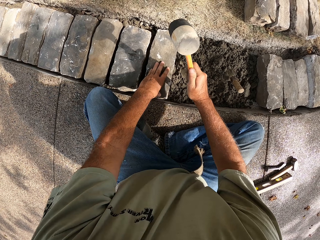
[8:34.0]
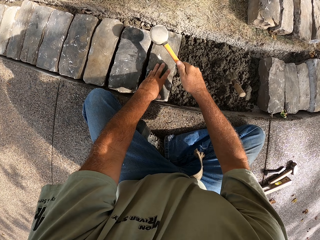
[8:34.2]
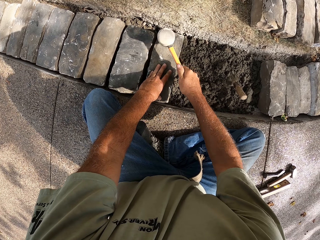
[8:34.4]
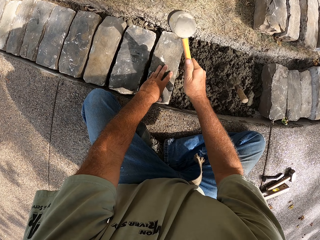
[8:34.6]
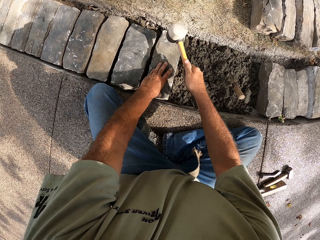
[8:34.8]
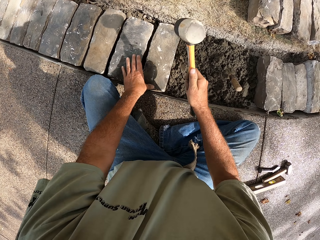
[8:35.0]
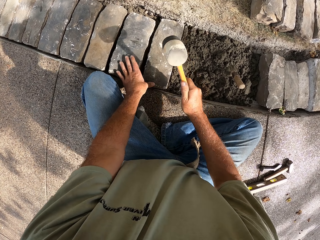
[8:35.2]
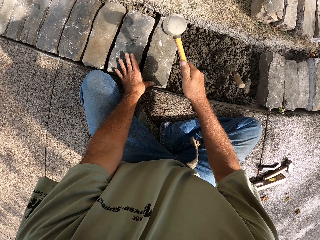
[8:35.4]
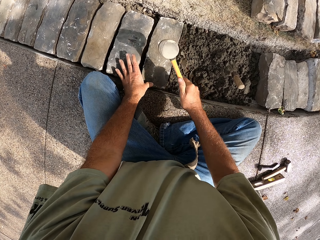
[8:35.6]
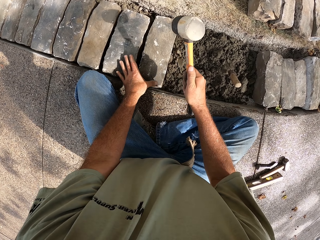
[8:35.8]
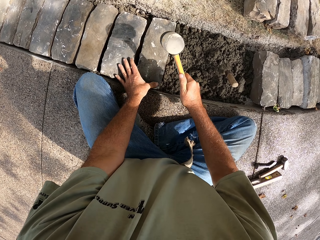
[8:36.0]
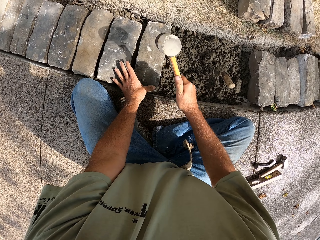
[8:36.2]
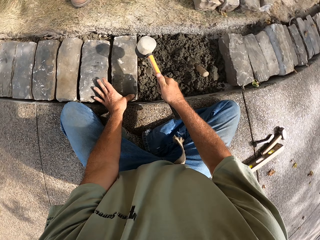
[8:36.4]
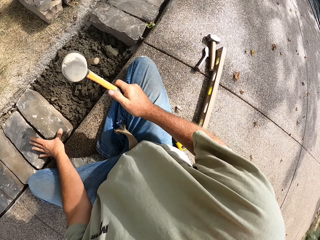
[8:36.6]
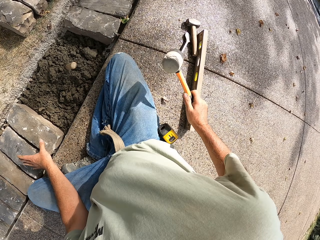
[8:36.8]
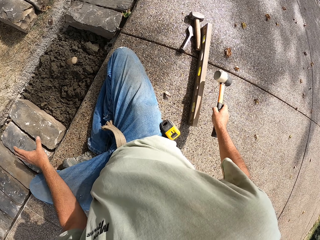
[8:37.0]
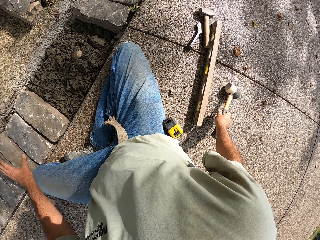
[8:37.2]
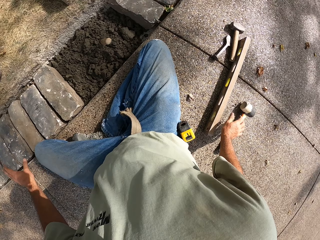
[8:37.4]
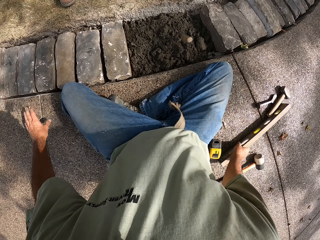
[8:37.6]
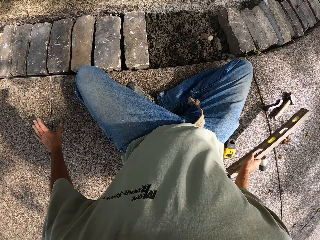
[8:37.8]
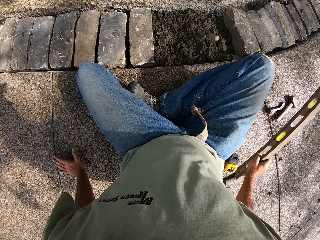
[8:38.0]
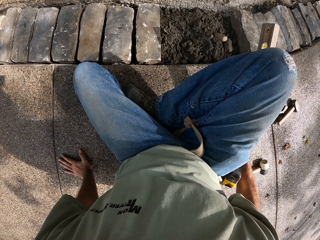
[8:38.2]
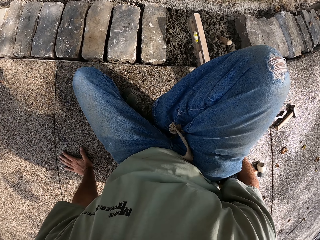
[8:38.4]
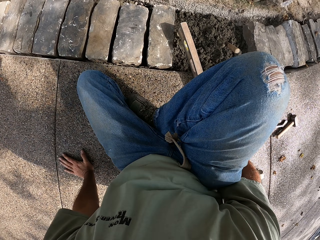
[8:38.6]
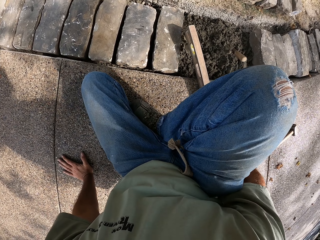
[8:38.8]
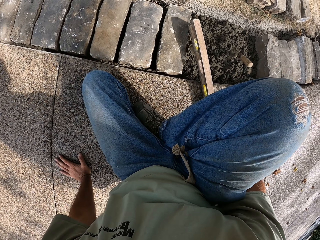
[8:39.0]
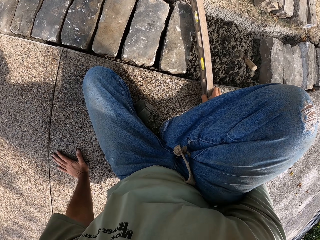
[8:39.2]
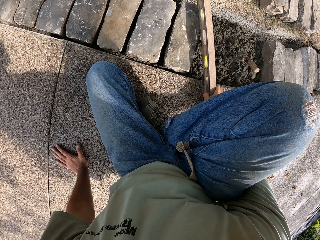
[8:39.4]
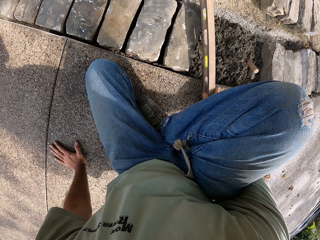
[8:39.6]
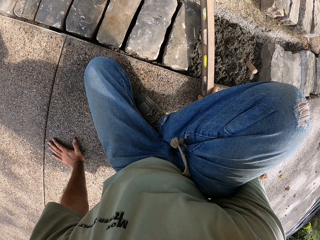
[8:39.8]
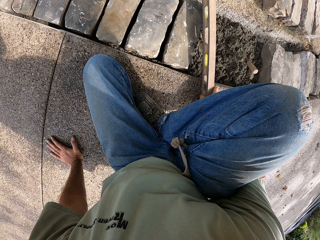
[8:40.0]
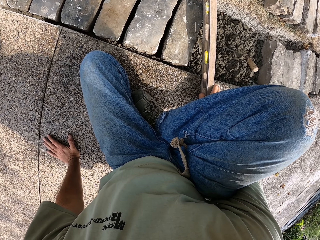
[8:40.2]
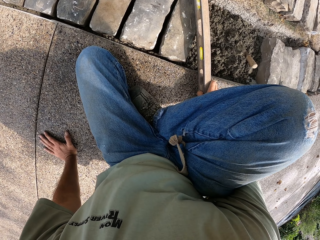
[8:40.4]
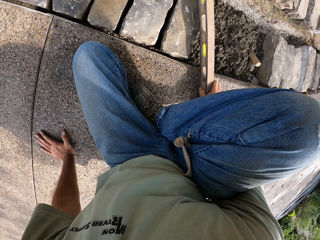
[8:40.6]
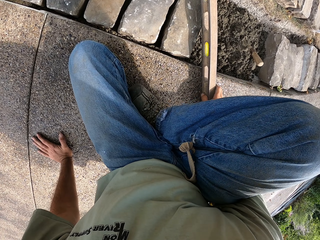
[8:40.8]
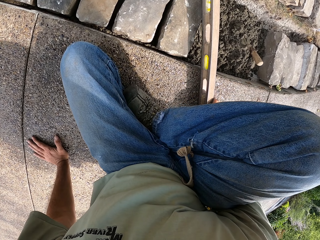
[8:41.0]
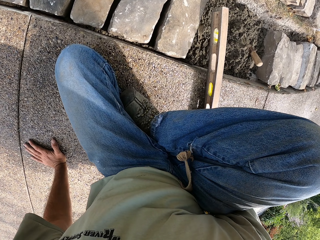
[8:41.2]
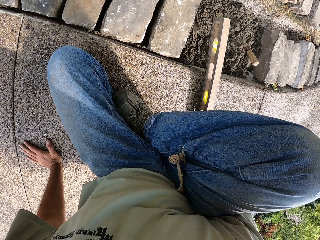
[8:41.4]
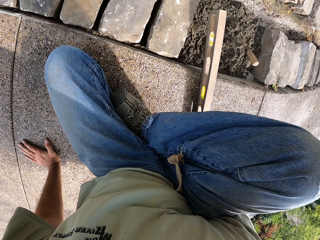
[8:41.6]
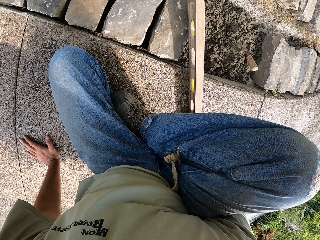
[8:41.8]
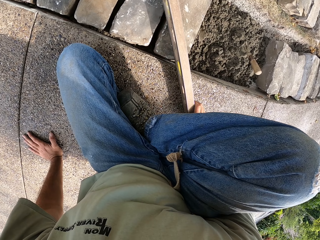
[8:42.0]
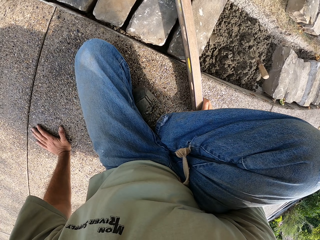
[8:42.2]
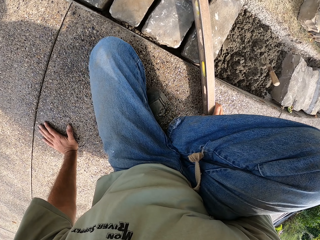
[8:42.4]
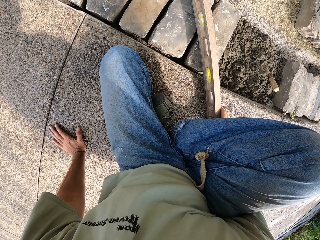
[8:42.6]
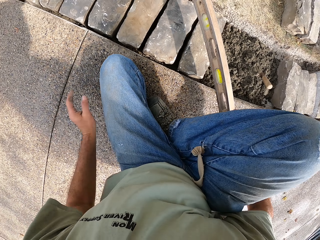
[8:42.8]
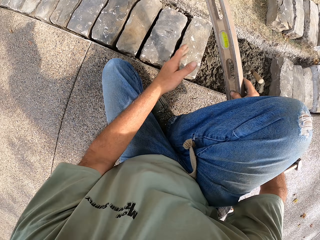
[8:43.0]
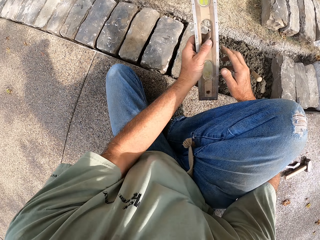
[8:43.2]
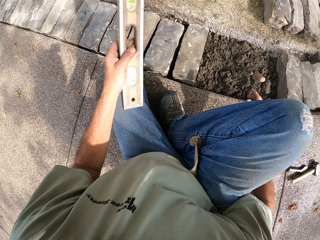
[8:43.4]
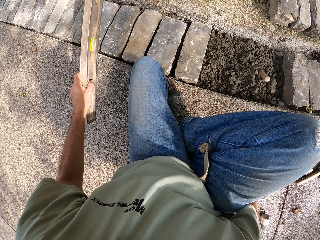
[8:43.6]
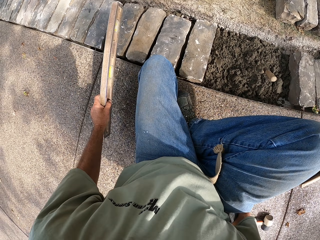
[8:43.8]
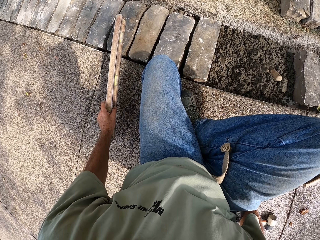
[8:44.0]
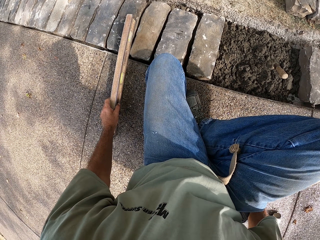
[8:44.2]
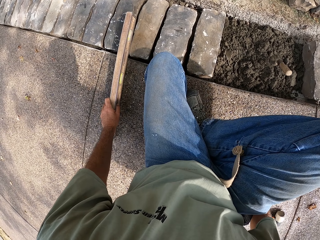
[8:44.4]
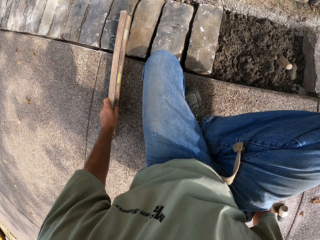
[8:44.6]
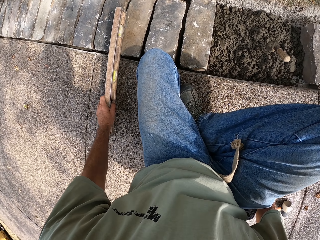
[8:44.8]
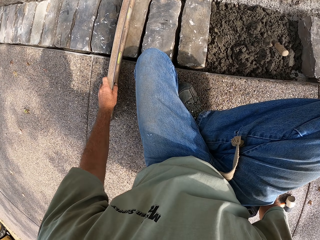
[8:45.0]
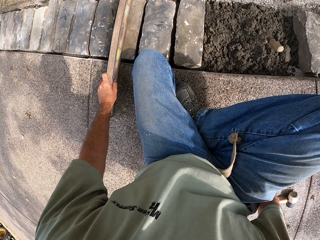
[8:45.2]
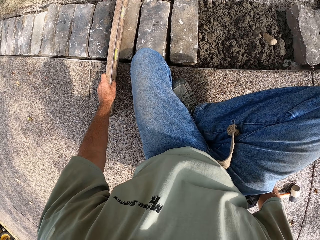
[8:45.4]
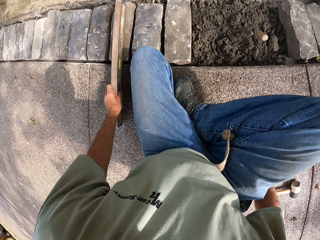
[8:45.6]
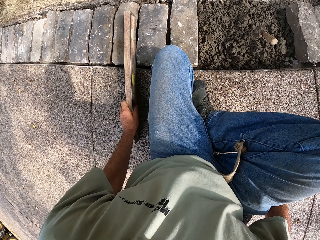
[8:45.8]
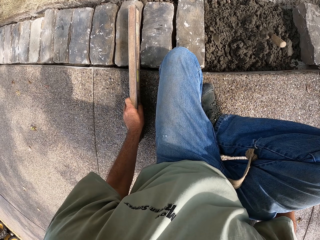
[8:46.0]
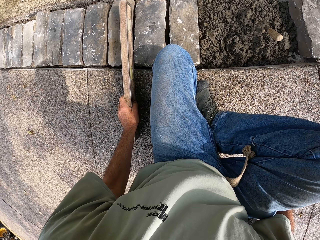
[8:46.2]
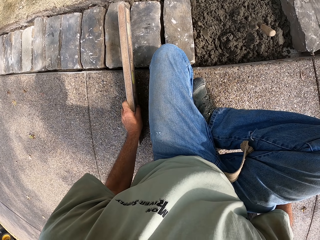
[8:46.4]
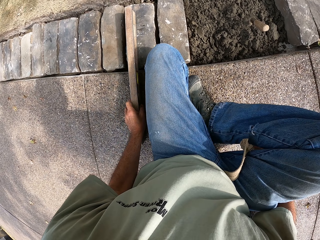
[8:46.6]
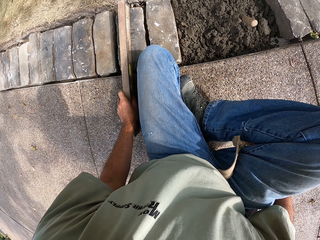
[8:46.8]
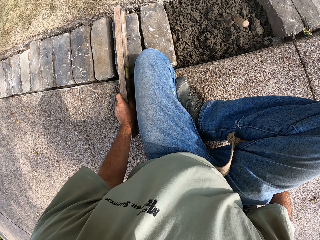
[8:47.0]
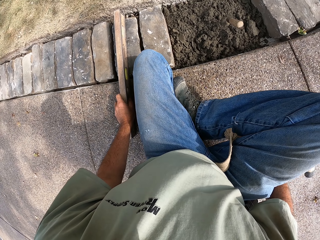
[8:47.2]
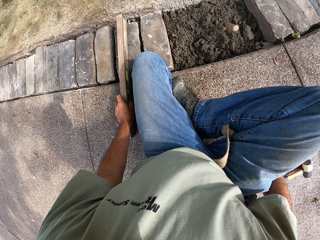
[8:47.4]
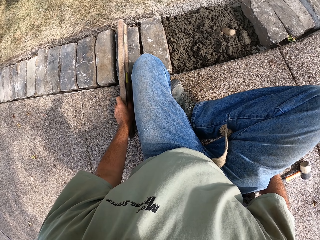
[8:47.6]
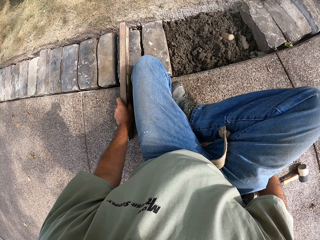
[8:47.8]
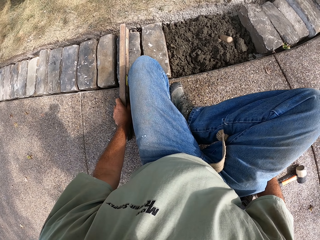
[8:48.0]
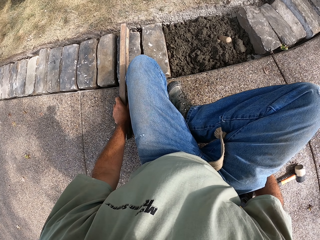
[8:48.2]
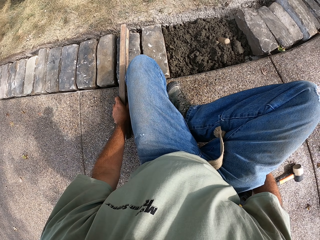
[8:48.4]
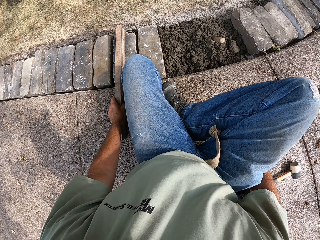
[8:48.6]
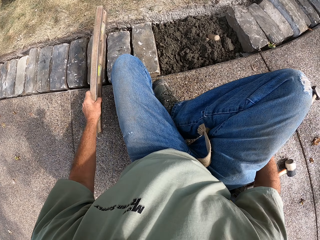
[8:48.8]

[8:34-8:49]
The camera wearer puts the hammer on the ground. He picks up a metal. He puts the metal on the block. He puts the metal on other blocks on his left.

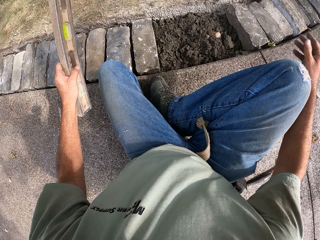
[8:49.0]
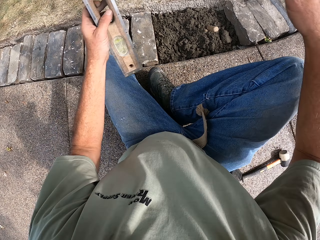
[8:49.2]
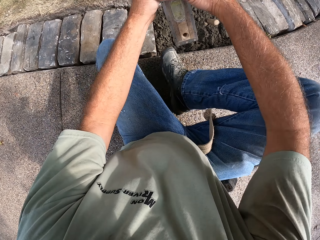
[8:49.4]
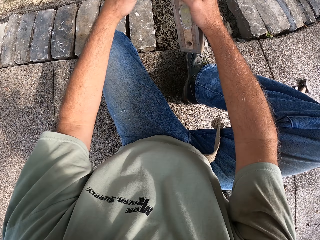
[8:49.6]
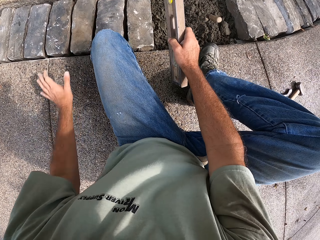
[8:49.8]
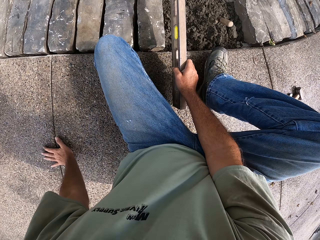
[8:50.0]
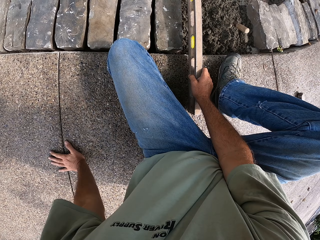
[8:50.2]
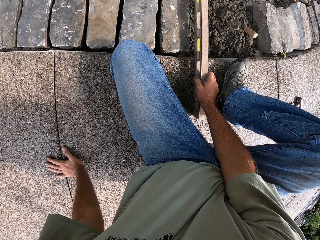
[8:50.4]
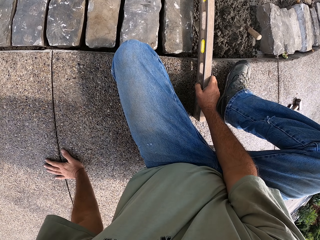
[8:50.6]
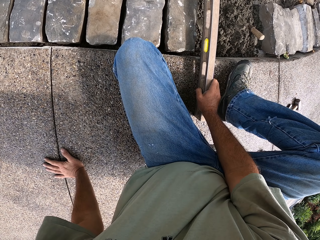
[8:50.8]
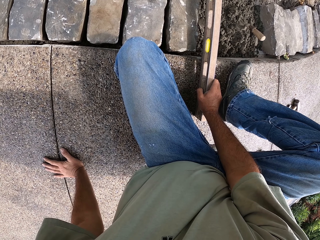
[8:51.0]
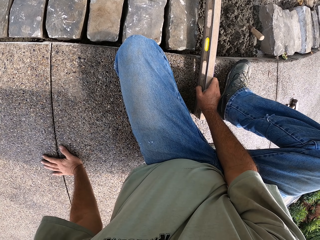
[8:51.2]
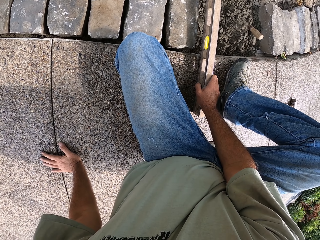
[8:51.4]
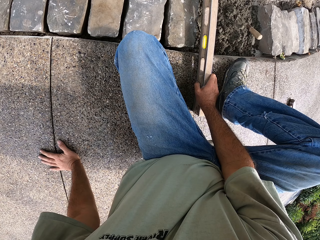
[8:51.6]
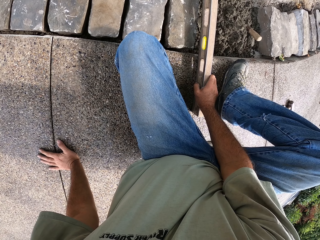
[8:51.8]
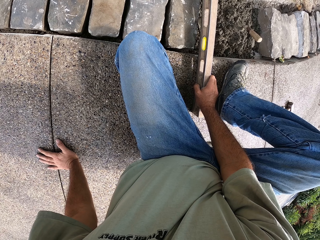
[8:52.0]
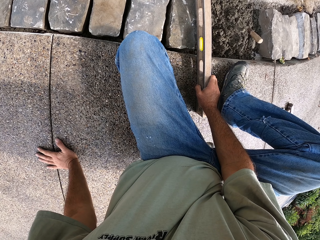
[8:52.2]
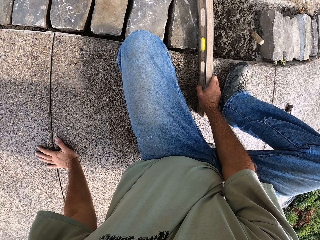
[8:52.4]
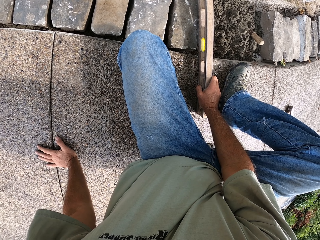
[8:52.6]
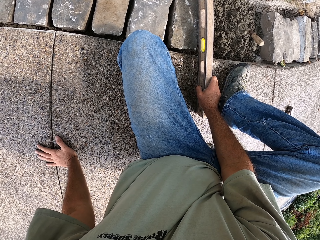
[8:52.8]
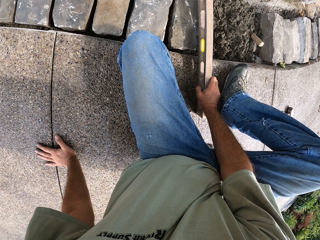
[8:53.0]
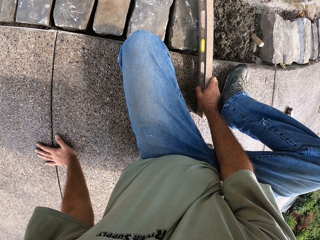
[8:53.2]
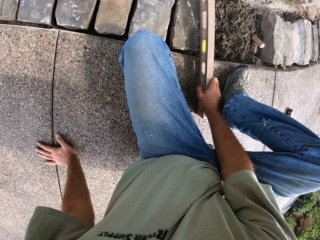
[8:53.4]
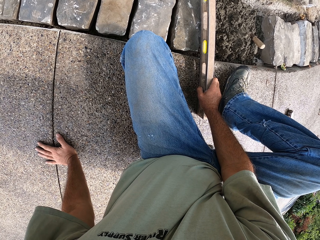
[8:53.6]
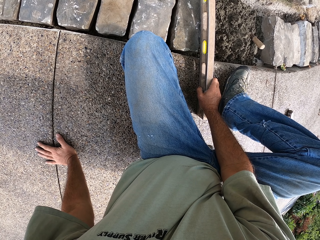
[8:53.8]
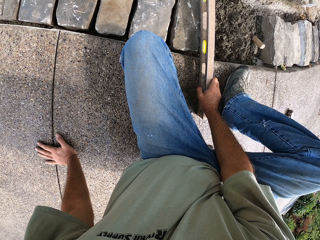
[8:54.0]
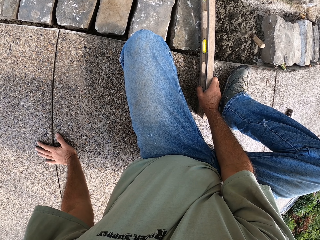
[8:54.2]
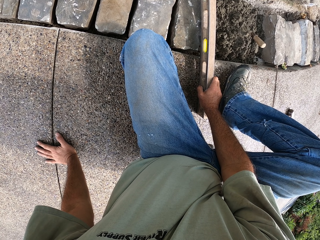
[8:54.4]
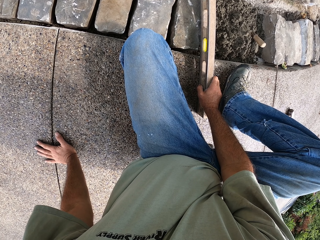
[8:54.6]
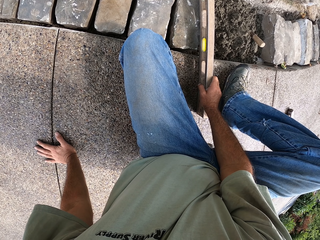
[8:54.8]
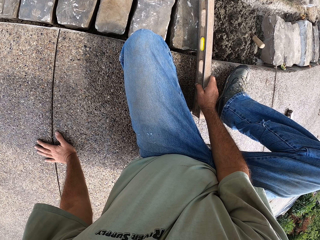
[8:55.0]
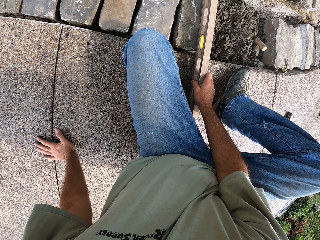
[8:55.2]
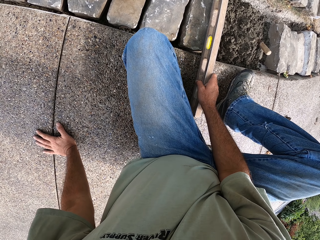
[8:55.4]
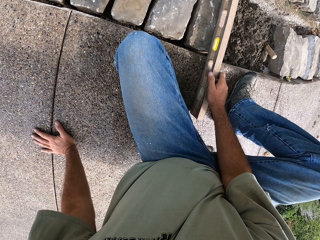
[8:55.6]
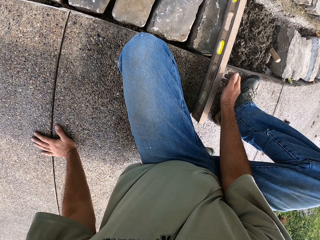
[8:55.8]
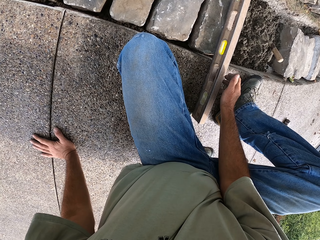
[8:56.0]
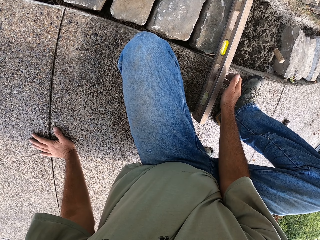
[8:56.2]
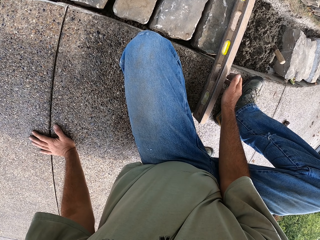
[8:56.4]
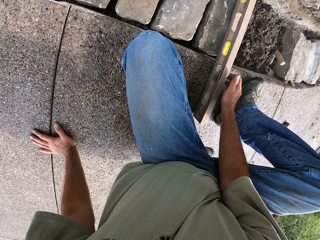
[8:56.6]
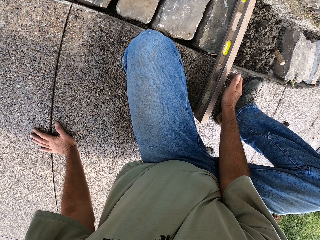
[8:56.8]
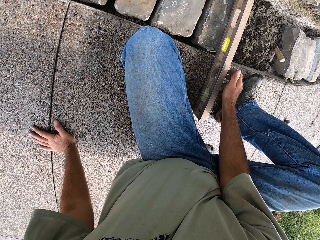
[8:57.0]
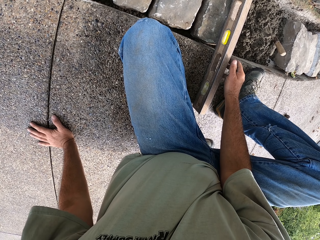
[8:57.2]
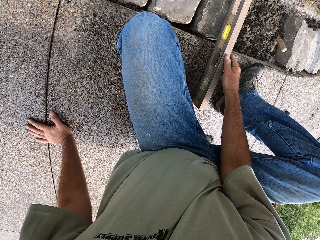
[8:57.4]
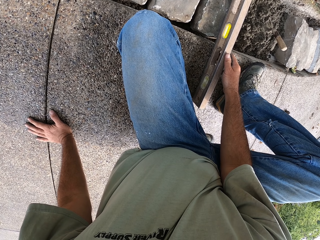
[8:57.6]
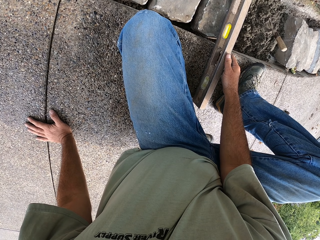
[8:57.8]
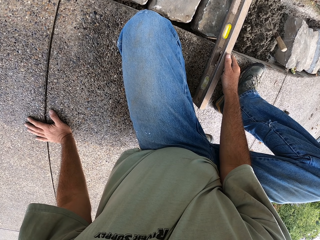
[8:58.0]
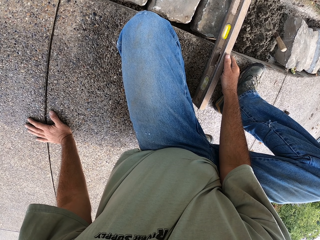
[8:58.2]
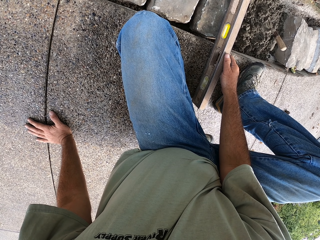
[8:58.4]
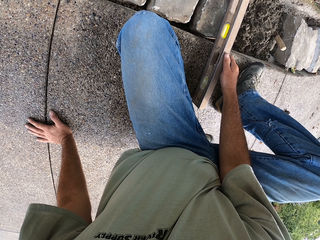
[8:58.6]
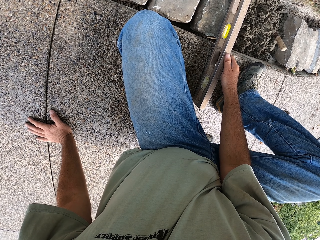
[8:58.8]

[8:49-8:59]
The camera wearer puts the metal on the concrete. They measure the block with the metal. They do something.
